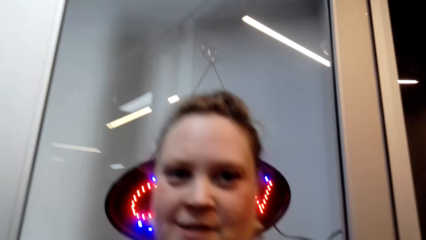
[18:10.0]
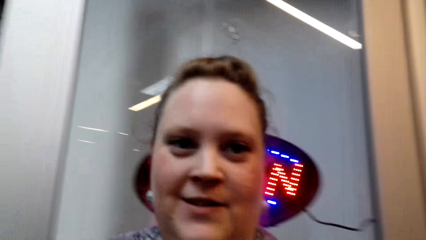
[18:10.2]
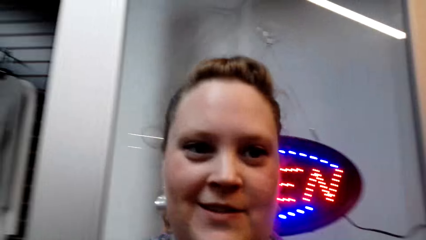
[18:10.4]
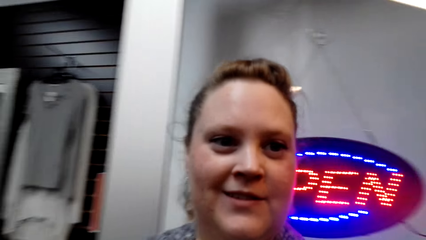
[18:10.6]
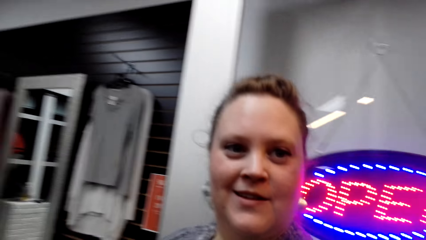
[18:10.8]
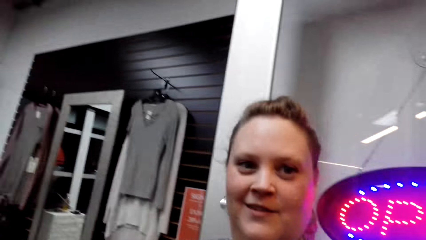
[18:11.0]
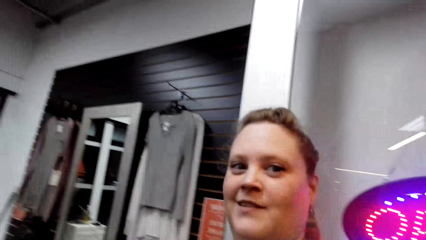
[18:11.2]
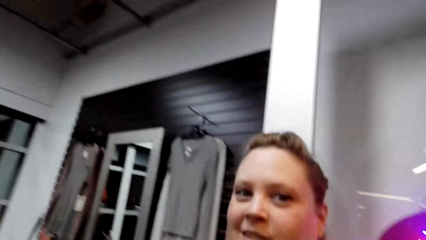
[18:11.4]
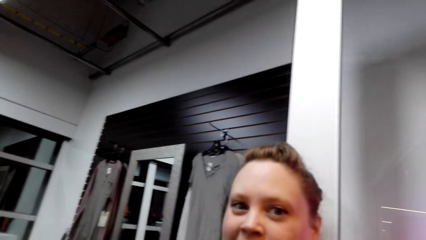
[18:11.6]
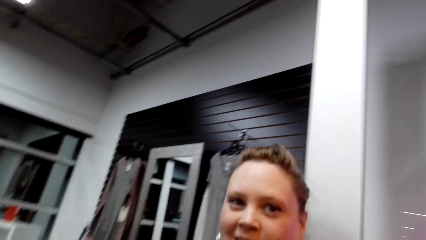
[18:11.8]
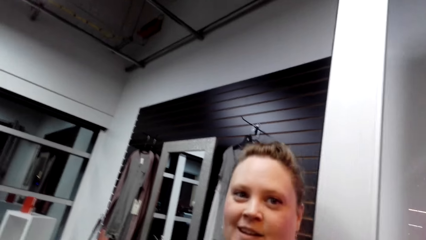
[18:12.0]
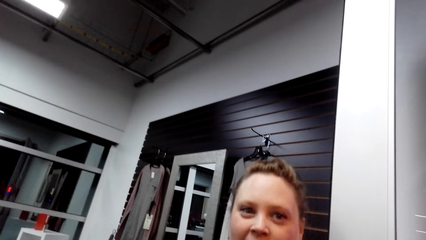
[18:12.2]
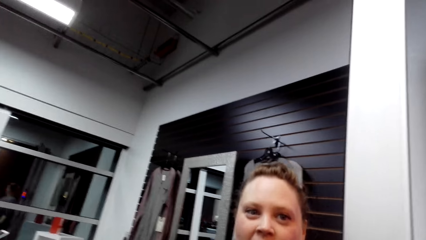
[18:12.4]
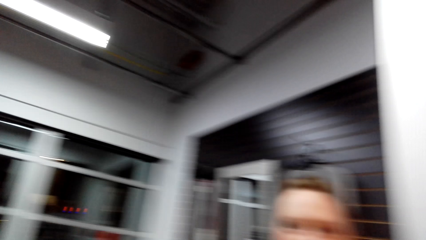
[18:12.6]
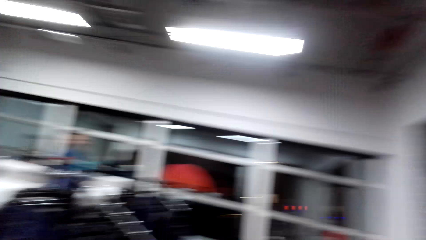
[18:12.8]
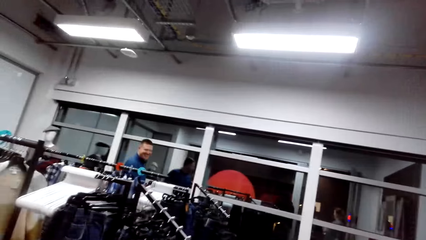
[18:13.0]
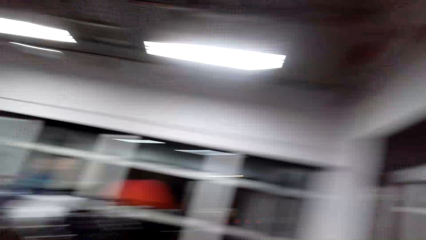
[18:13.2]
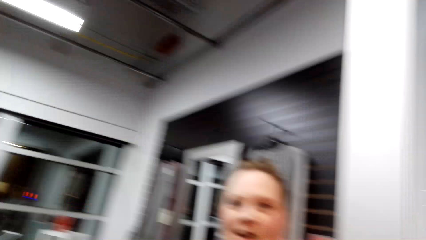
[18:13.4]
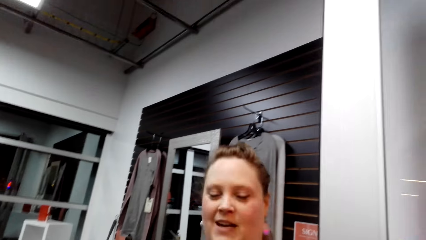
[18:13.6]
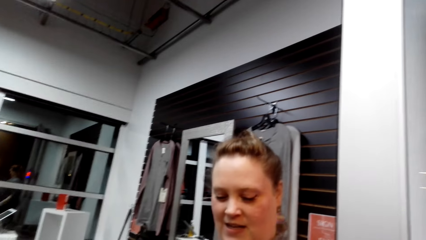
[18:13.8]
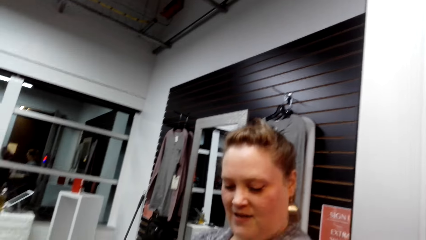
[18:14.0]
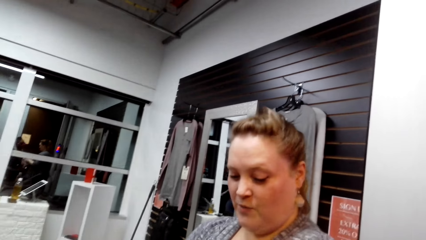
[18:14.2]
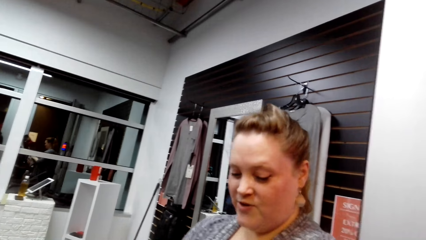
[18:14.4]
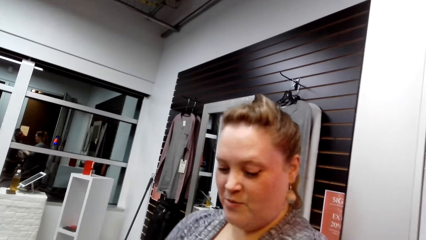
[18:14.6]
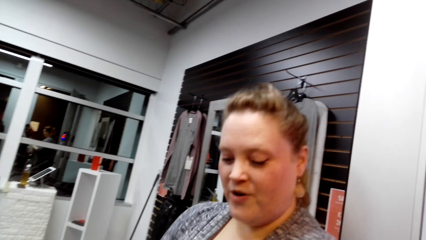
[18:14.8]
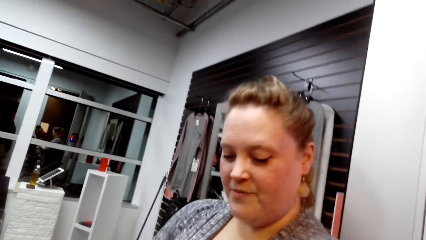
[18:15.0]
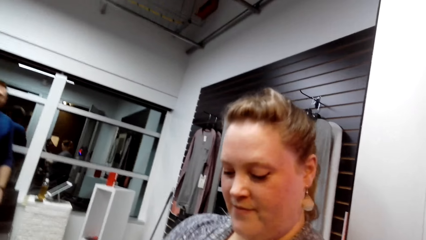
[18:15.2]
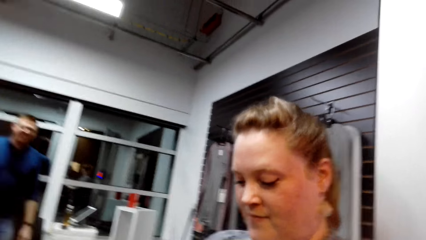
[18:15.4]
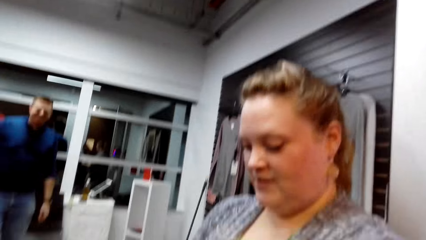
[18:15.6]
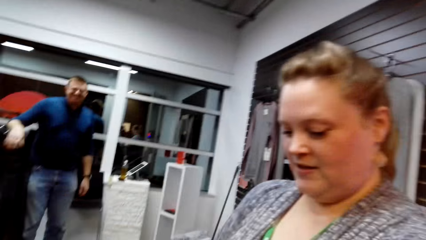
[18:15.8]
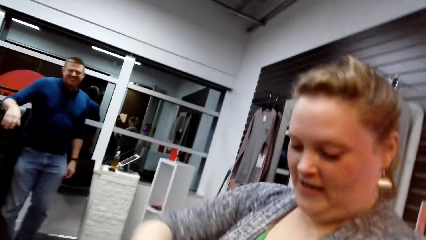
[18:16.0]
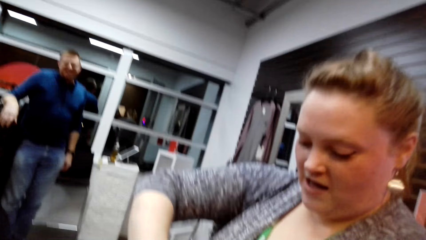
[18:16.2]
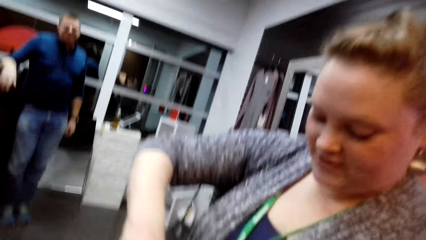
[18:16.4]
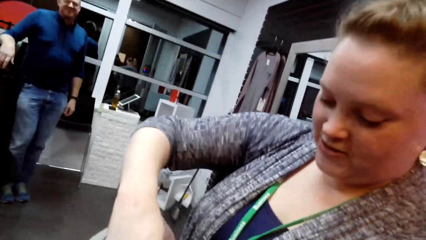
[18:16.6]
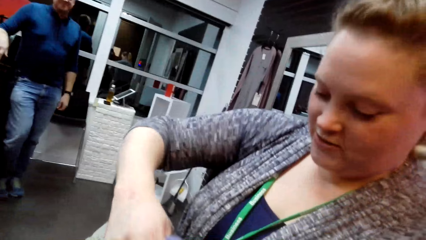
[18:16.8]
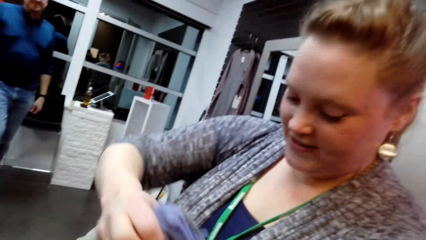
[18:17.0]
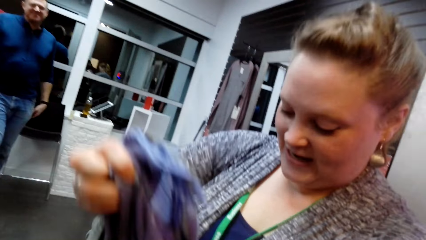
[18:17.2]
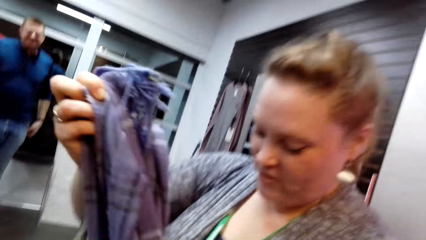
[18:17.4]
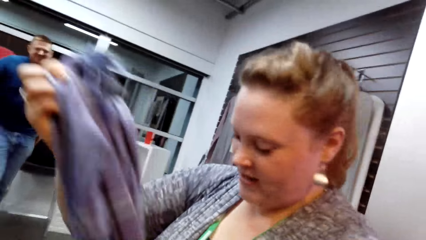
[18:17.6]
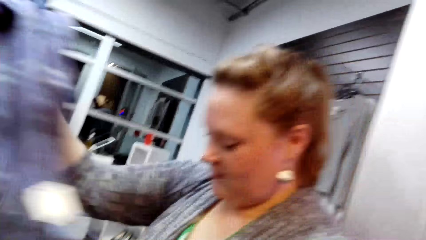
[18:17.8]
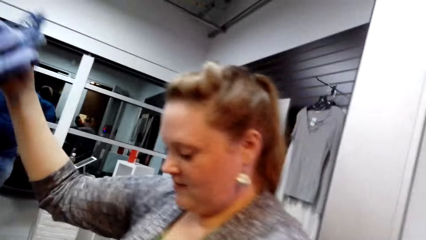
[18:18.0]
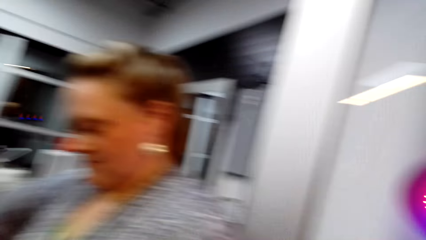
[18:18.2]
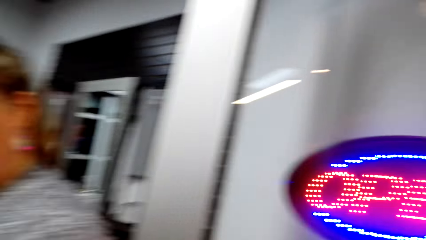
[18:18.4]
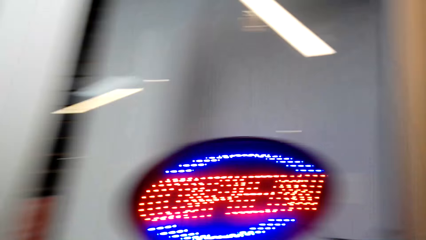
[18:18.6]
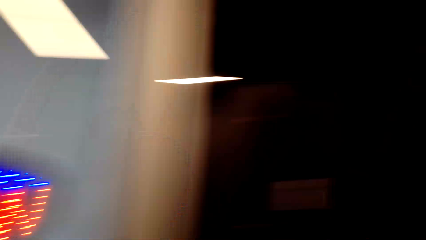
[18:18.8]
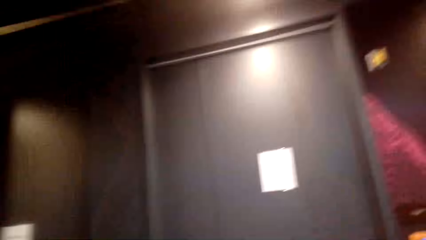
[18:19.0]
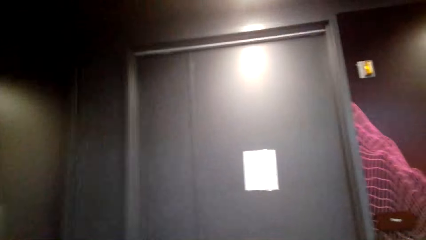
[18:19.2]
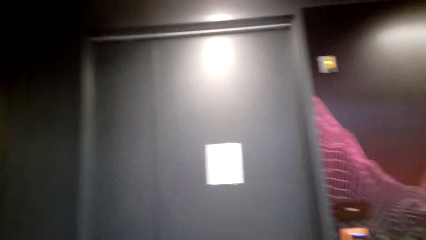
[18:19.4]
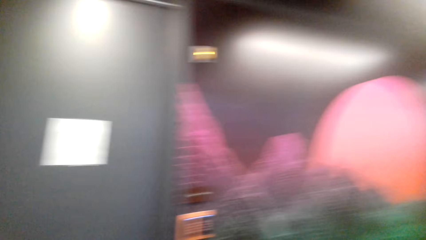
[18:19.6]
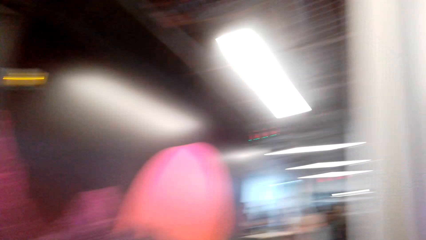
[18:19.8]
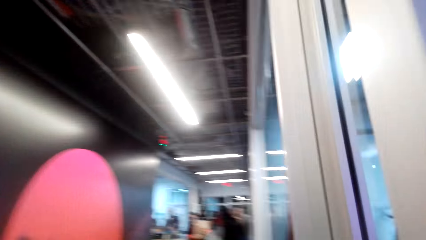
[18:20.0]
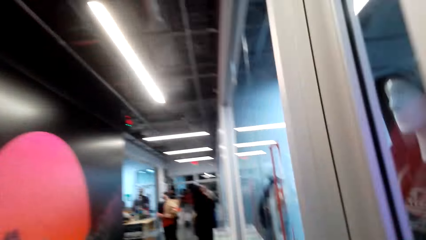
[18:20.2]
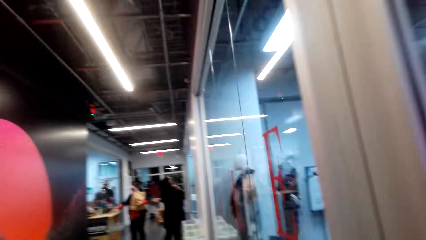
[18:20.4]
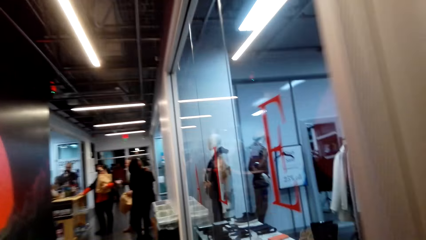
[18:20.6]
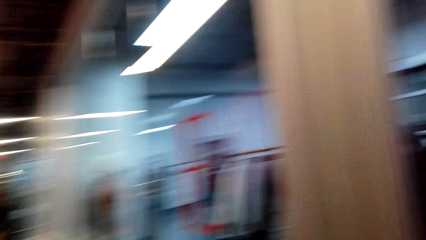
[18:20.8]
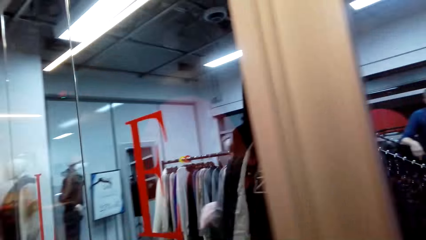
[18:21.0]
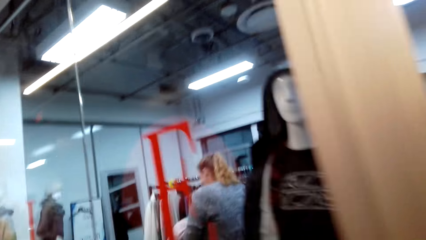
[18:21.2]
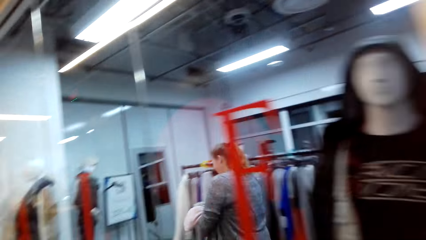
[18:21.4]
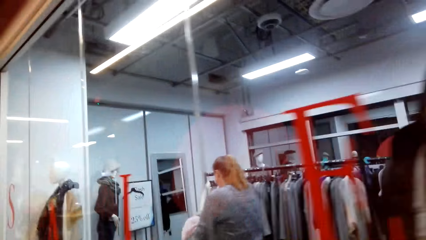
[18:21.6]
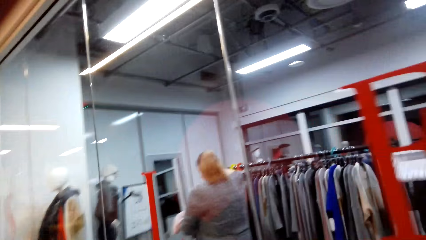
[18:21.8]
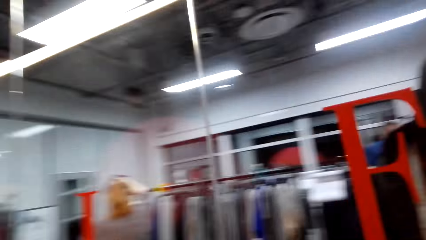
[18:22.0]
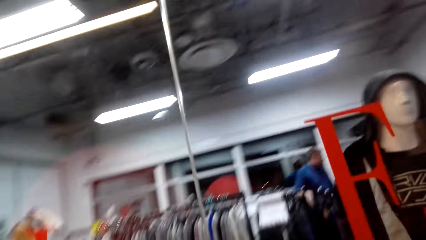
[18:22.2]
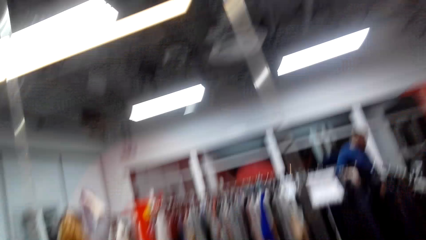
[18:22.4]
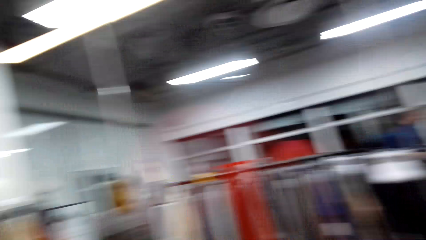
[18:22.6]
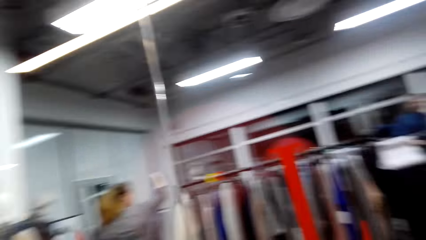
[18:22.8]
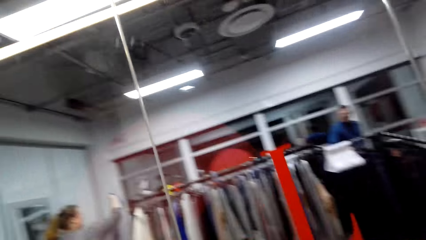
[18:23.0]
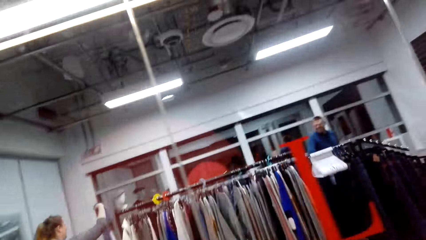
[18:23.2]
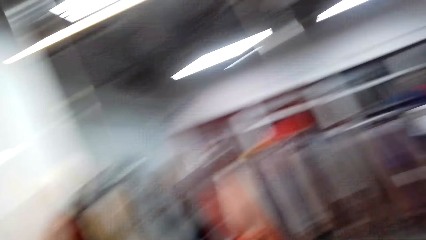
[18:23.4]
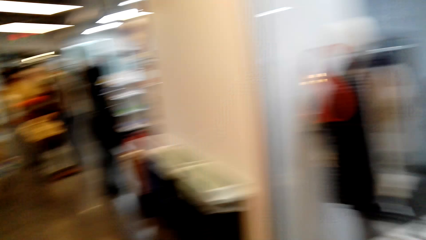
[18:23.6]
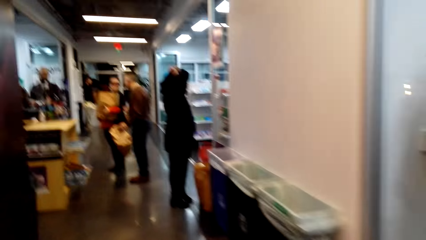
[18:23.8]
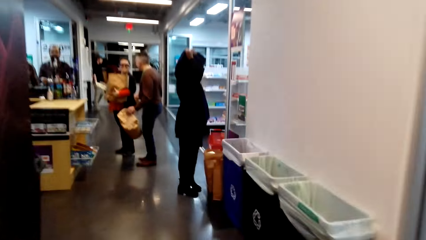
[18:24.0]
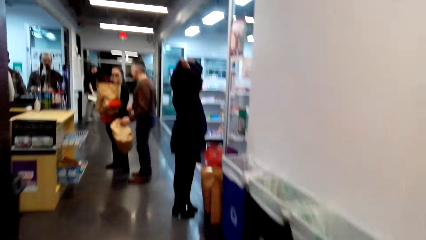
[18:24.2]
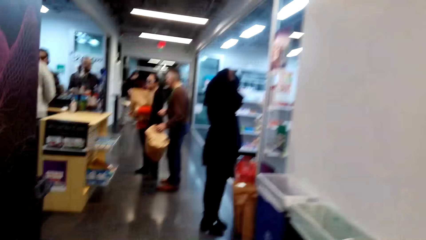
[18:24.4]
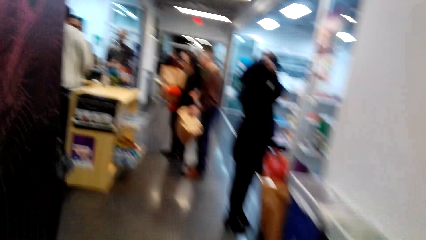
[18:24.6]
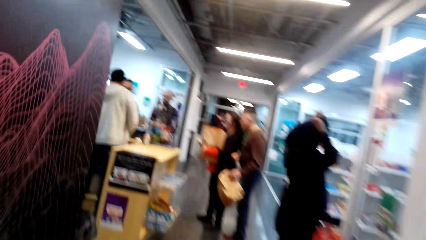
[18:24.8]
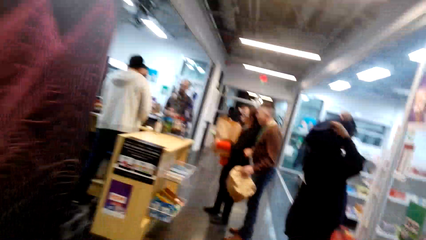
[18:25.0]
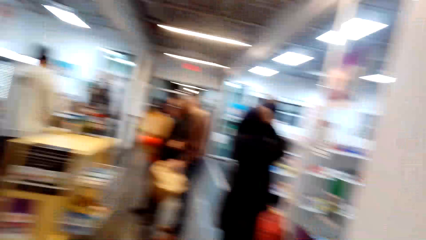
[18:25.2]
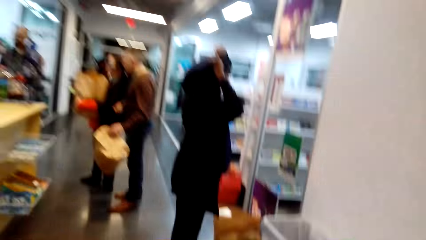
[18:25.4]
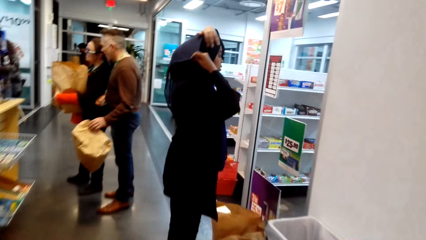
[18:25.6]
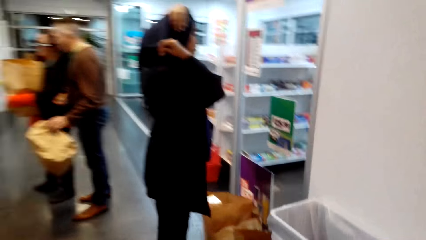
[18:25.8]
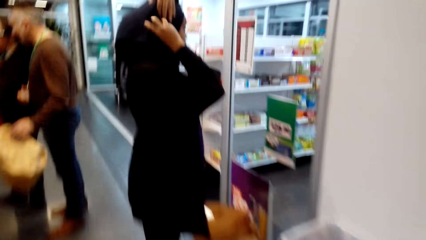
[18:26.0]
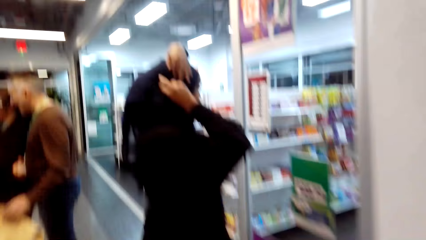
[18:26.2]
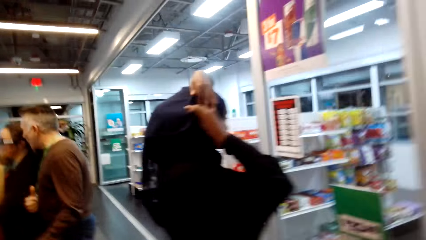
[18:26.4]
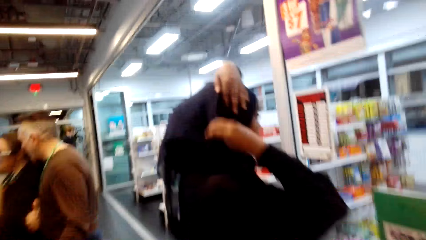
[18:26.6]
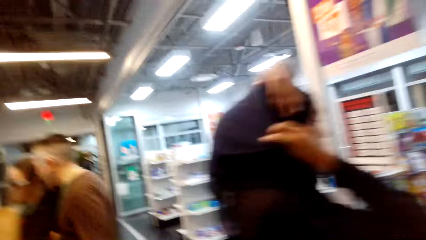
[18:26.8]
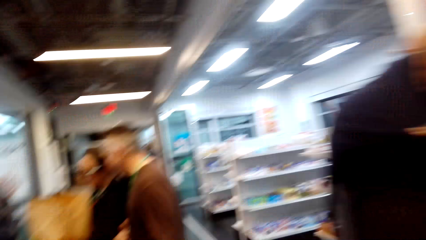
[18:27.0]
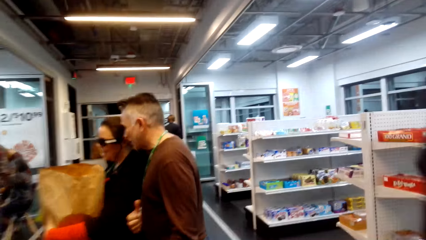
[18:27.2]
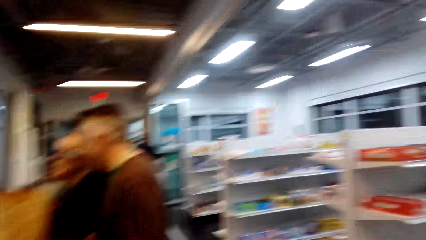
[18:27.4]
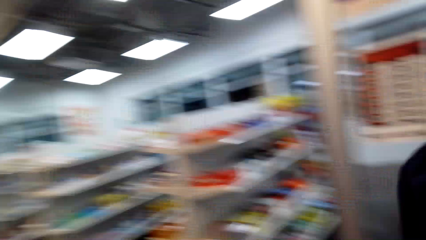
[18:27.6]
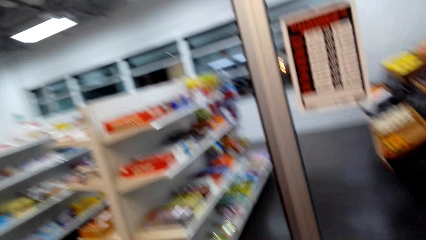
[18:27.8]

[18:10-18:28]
A person looks at another person. The other person picks up the cloth. The camera wearer walks around. Another person touches the head scarf. Another person presents the shopping item to the counter.
